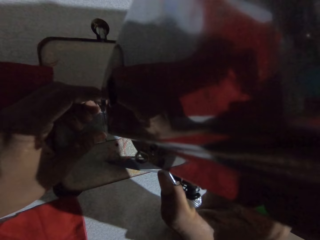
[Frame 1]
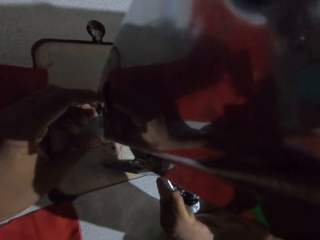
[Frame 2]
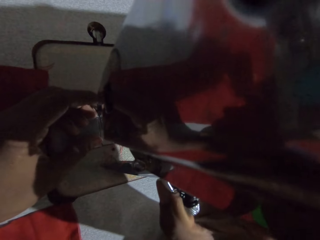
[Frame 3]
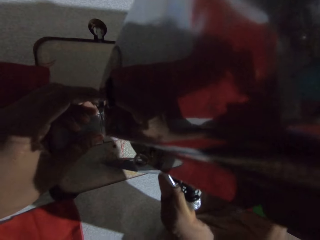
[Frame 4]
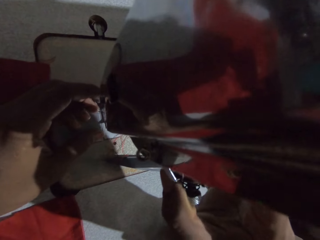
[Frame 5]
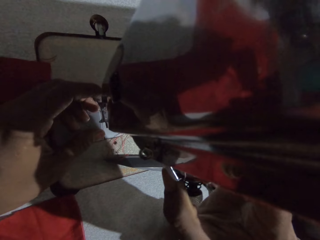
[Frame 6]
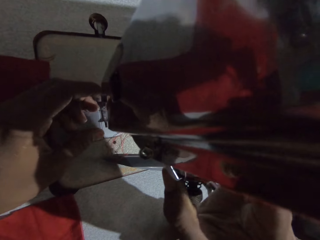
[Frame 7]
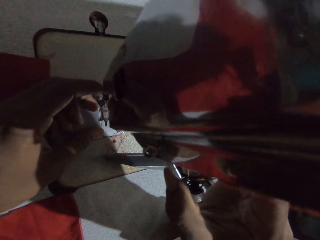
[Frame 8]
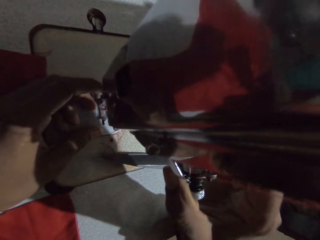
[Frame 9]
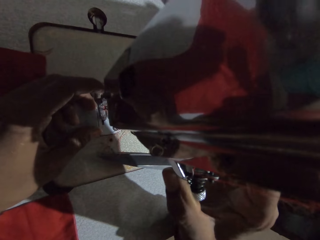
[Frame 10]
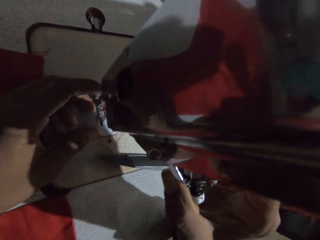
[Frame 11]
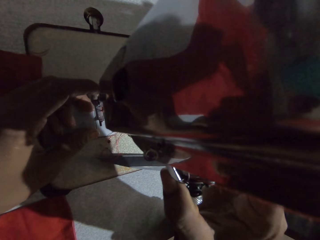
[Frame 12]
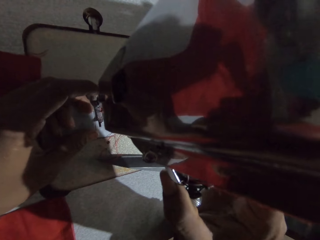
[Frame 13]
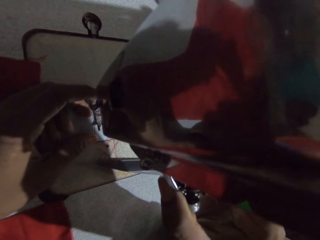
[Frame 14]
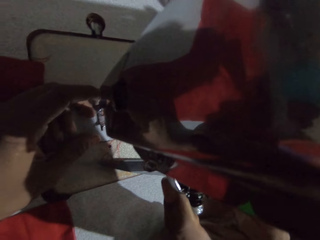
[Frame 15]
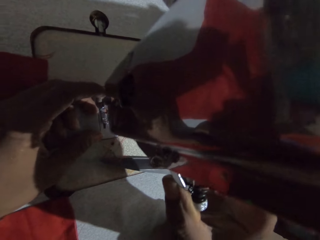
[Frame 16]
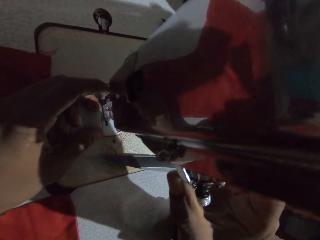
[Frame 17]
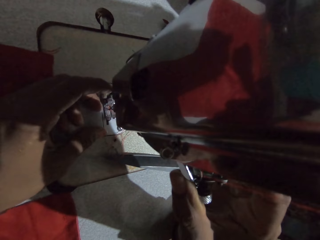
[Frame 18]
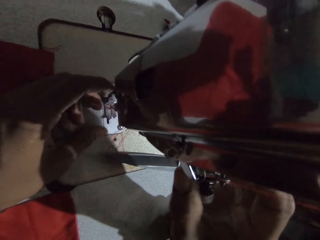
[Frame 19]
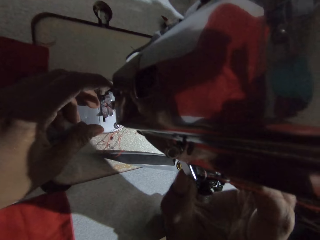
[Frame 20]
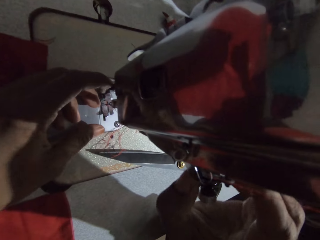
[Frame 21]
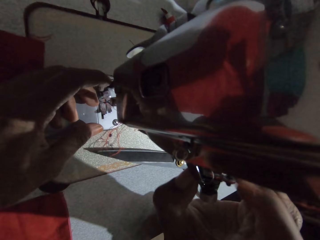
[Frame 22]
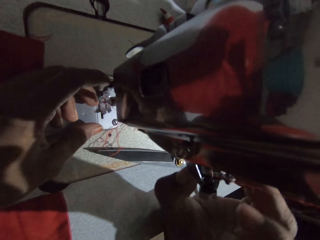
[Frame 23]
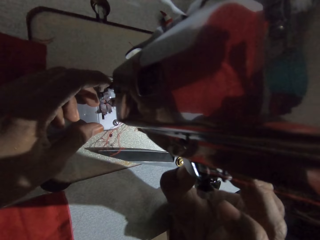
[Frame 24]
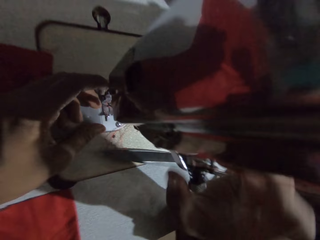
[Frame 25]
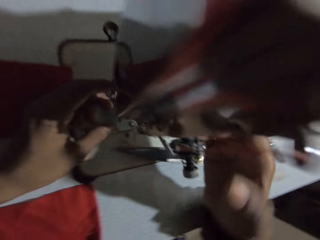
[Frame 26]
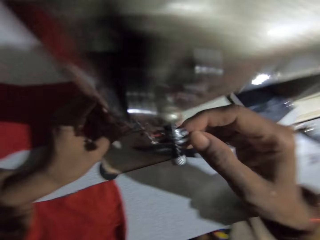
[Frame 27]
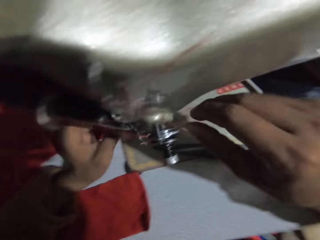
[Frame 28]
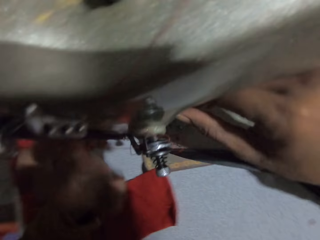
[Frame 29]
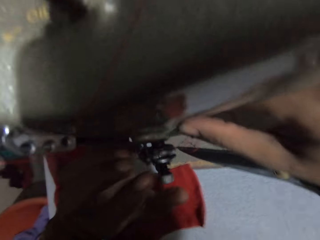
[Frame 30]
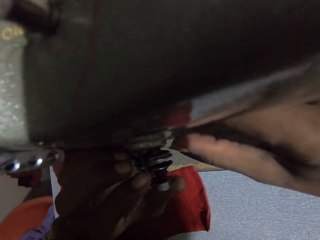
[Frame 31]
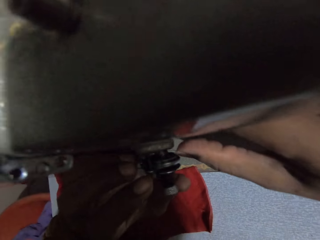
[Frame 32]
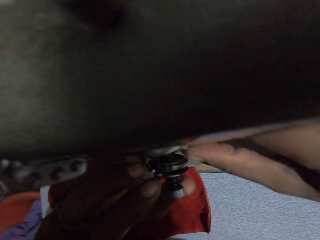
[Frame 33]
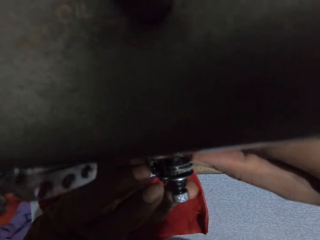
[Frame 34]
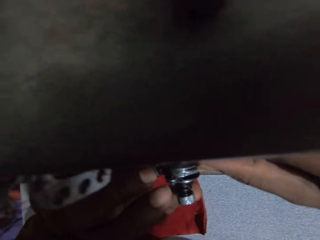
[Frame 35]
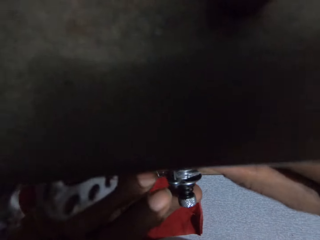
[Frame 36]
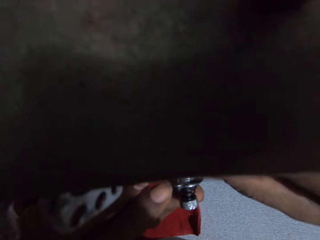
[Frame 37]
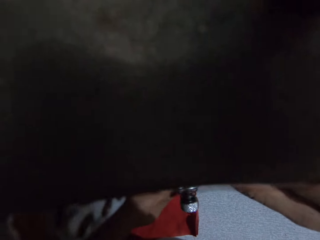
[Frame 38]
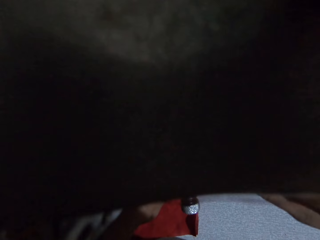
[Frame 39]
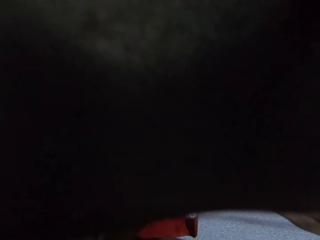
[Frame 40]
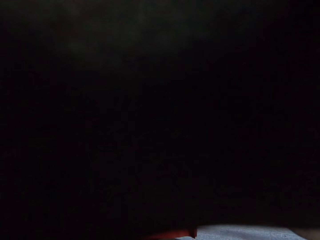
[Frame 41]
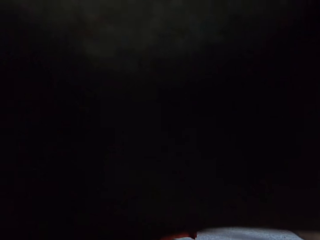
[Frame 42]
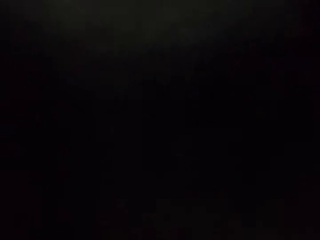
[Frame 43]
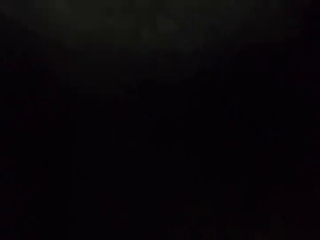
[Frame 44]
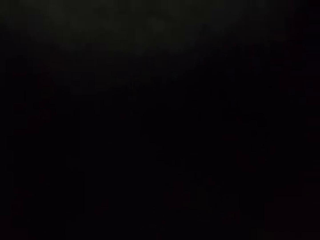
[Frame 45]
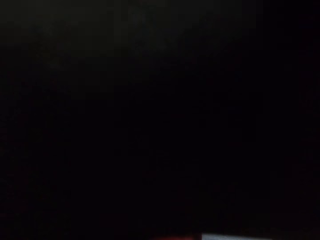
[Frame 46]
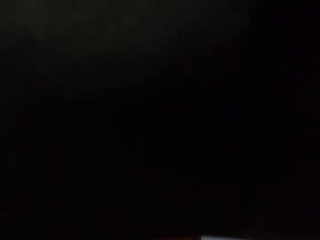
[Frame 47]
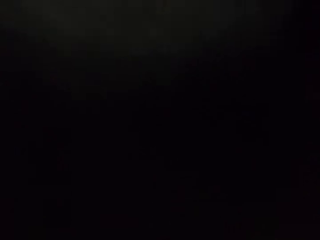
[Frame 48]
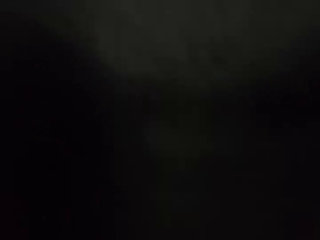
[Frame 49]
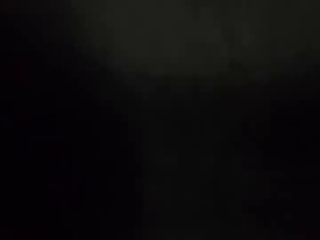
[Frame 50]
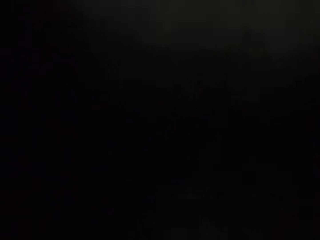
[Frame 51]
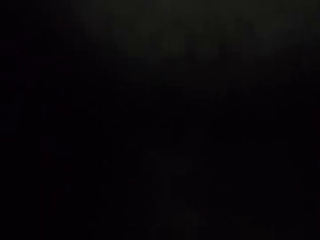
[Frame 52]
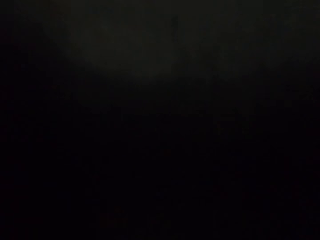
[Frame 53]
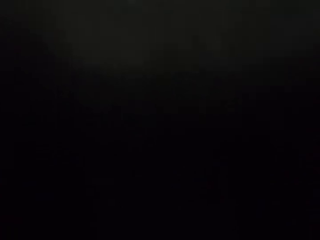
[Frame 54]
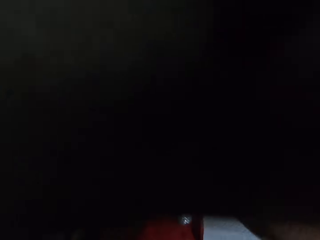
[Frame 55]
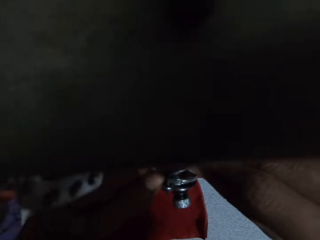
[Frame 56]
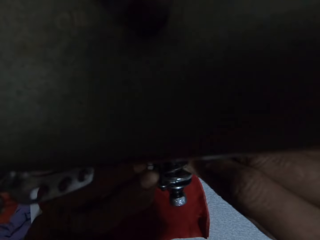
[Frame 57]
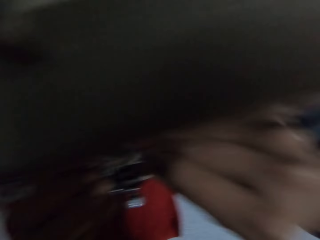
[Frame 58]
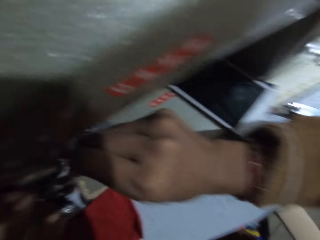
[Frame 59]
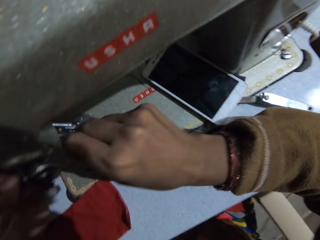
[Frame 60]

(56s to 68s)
The camera wearer looks at a machine. They adjust a camera.

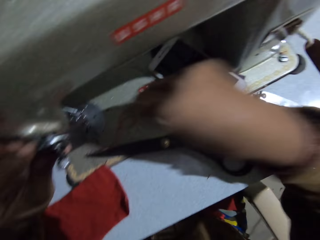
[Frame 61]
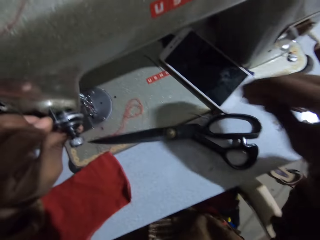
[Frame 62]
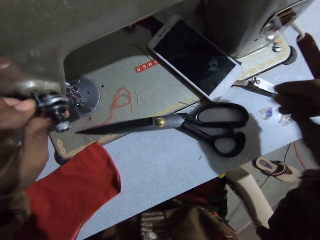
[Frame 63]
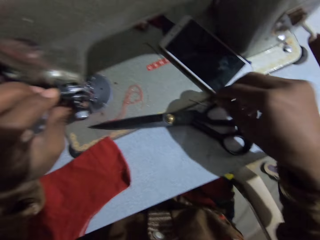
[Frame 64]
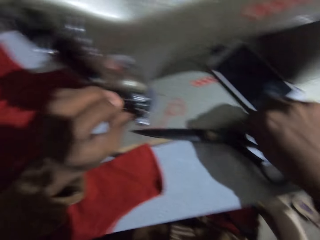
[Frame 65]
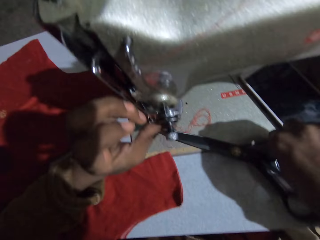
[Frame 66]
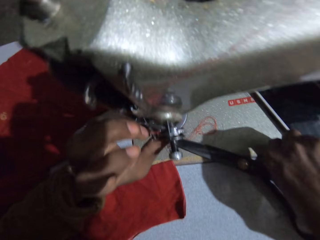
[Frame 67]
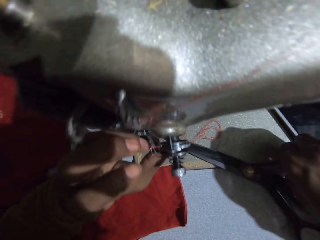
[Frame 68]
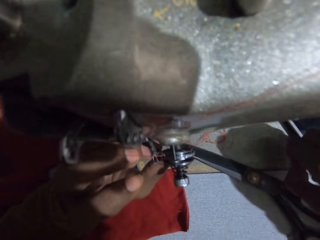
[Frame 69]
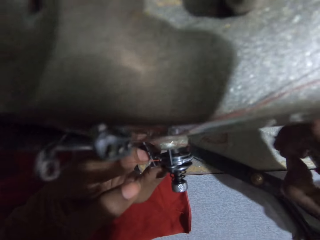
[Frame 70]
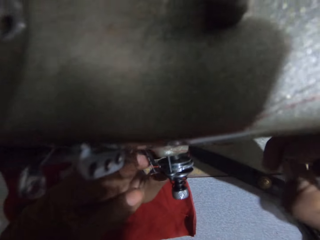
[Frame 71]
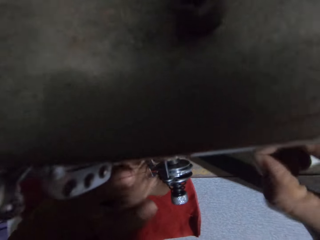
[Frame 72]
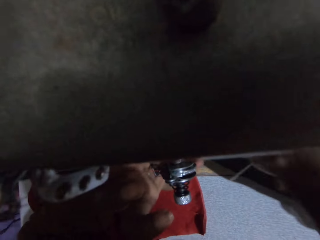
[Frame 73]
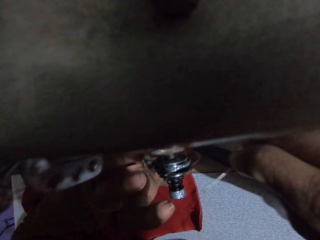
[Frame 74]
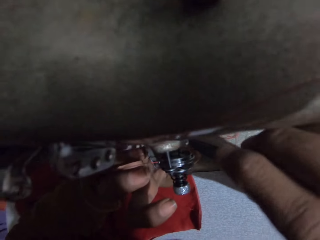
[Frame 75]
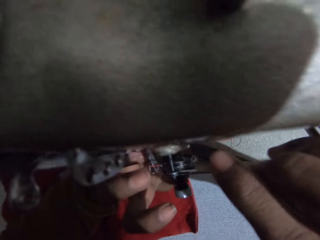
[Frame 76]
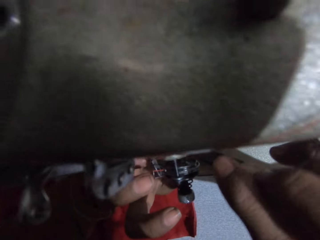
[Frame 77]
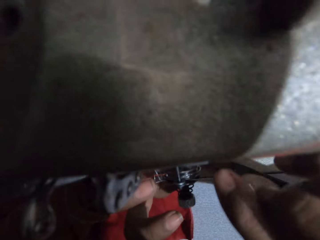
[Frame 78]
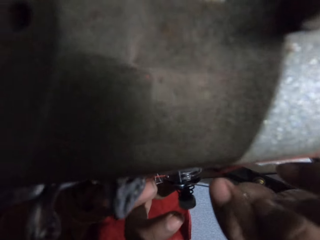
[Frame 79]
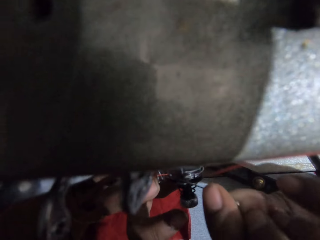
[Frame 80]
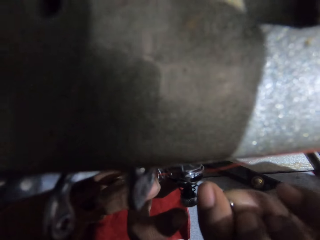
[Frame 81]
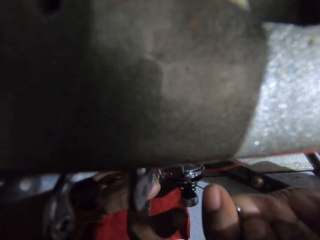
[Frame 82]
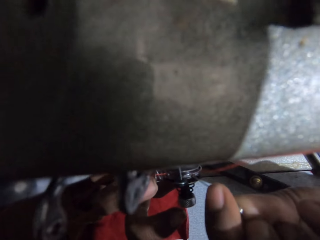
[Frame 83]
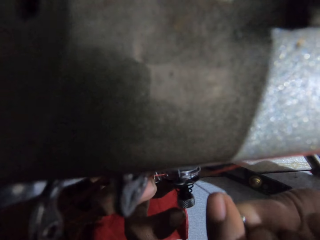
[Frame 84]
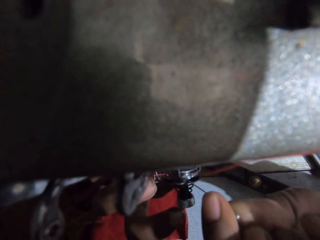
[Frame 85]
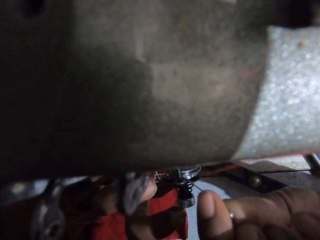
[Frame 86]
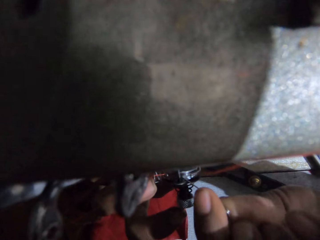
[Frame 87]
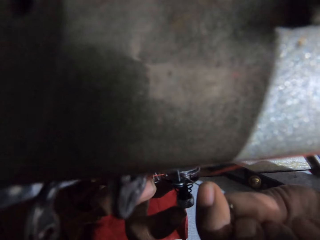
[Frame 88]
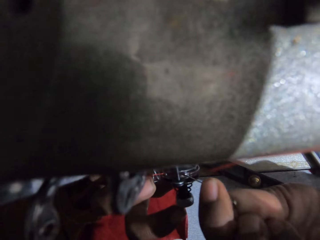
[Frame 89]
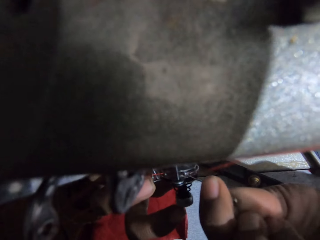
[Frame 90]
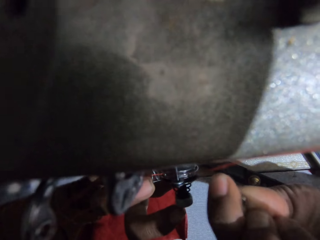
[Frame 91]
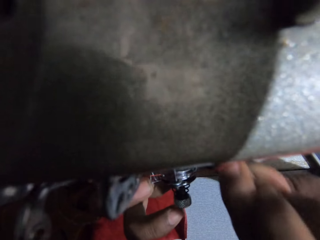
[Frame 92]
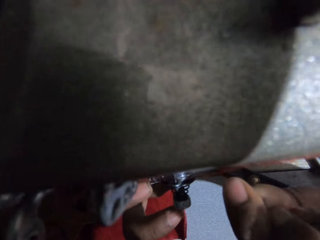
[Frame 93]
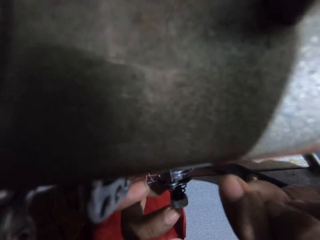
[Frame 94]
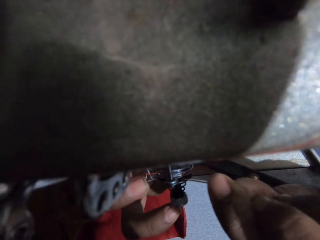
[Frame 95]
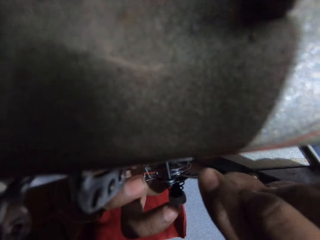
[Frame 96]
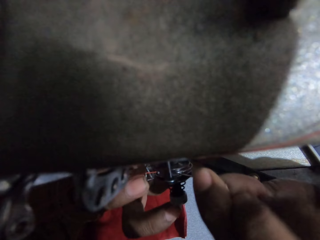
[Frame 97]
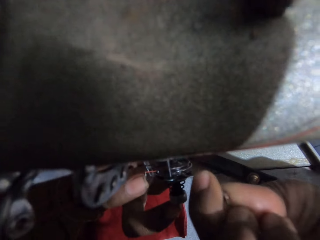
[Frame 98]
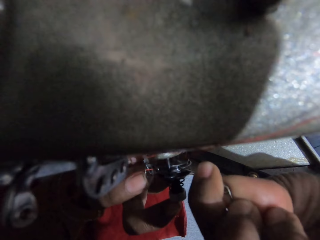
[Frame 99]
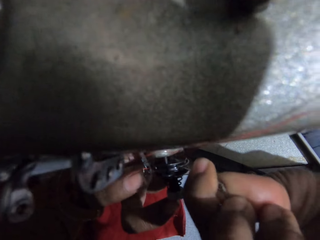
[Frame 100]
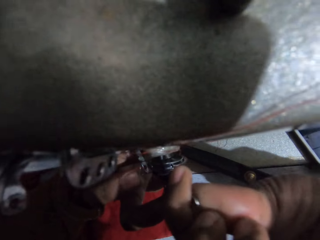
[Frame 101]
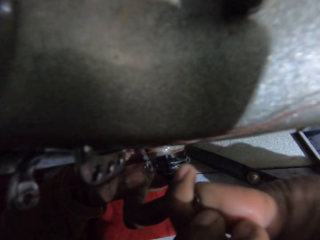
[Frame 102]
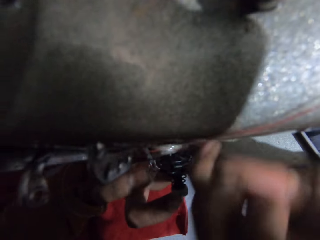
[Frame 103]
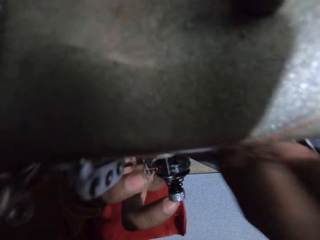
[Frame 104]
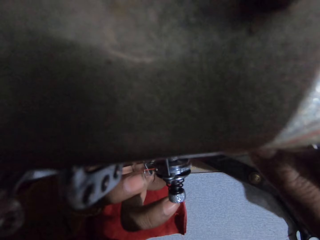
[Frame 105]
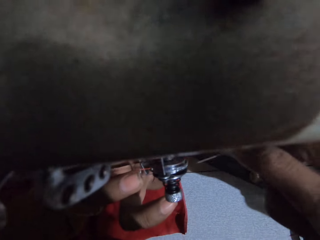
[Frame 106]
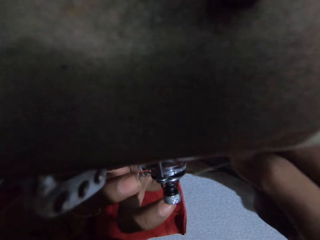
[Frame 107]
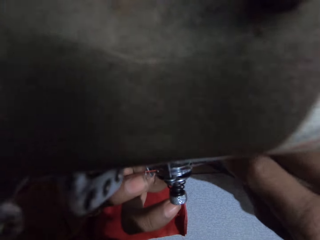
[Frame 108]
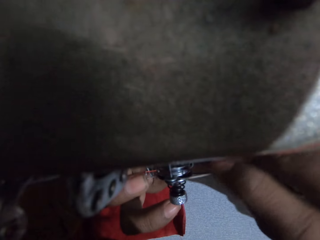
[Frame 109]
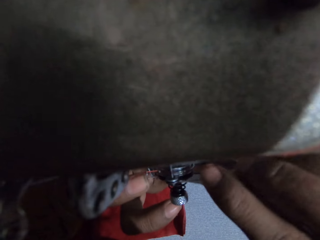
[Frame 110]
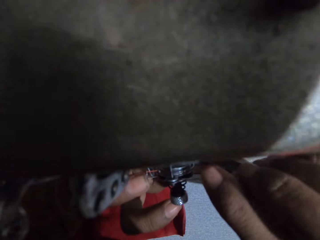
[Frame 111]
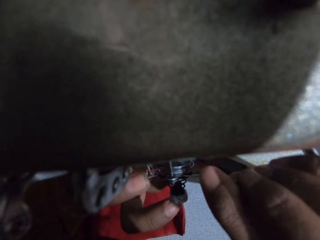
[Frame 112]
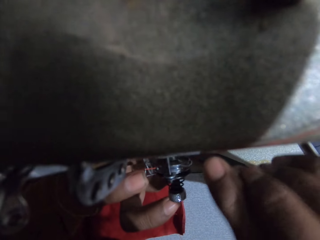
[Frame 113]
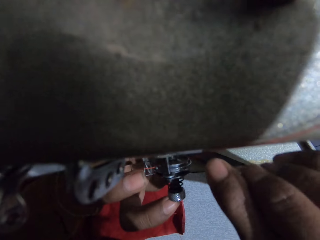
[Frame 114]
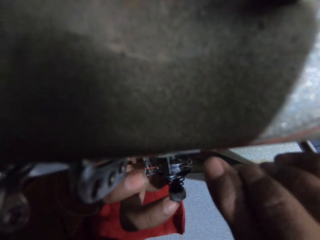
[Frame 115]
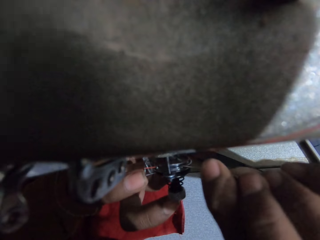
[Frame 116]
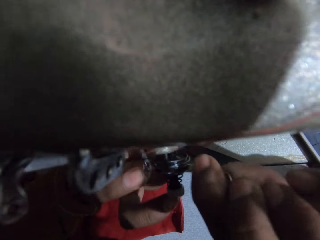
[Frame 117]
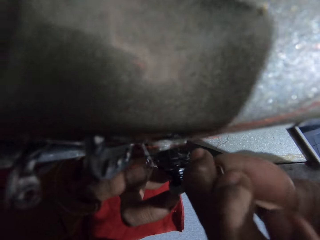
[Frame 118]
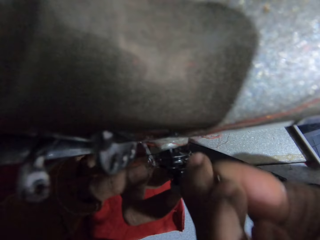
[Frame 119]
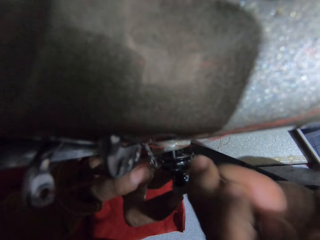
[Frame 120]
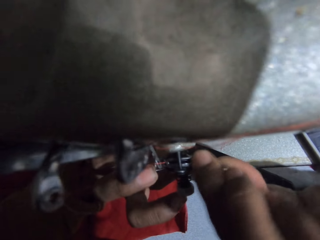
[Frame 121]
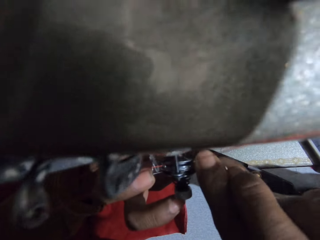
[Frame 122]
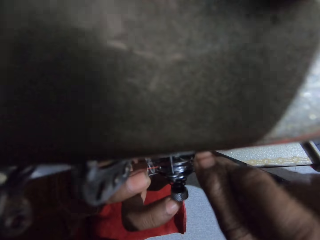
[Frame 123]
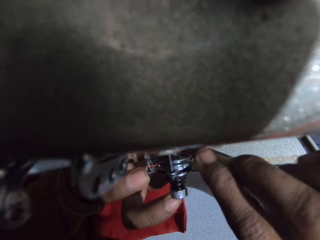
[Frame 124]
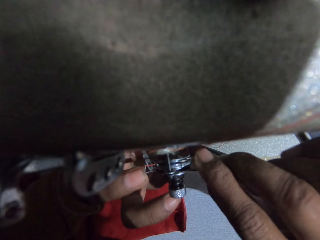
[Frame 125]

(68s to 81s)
The camera wearer moves a hand. They pick a needle from the sewing machine table. They remove thread from the sewing machine using the needle. They fix a machine part with the needle.
